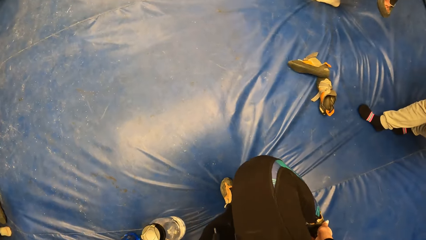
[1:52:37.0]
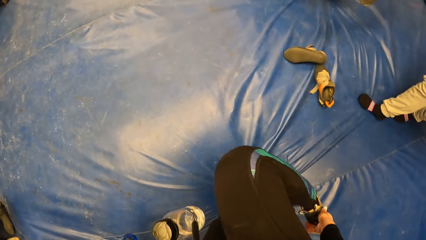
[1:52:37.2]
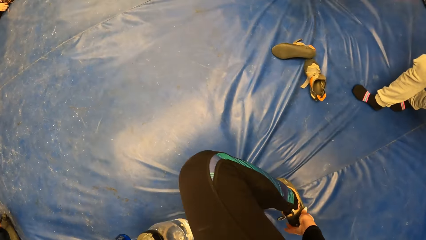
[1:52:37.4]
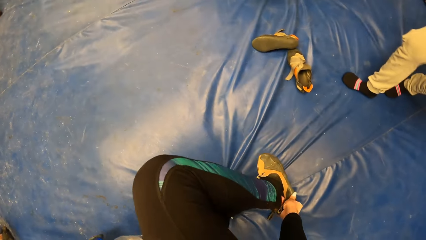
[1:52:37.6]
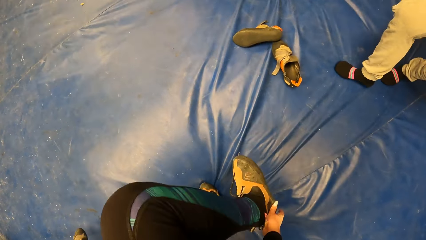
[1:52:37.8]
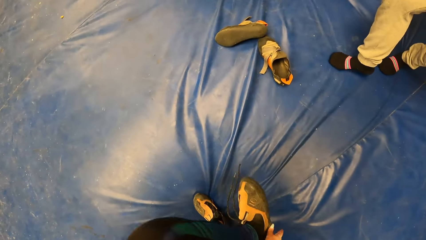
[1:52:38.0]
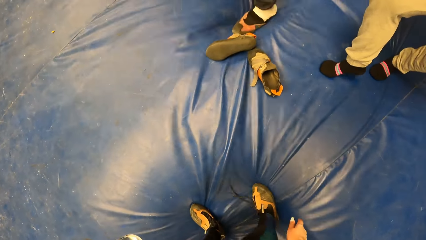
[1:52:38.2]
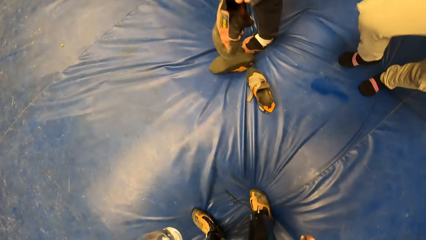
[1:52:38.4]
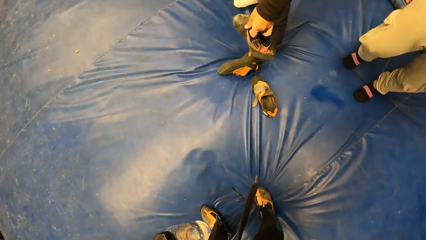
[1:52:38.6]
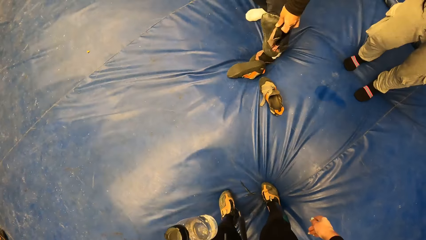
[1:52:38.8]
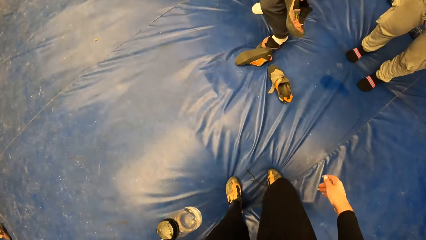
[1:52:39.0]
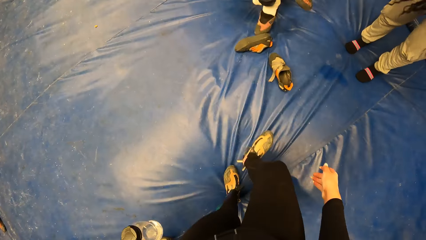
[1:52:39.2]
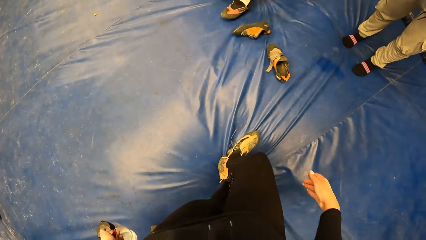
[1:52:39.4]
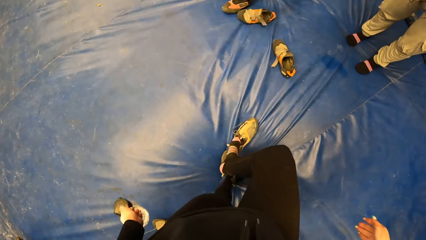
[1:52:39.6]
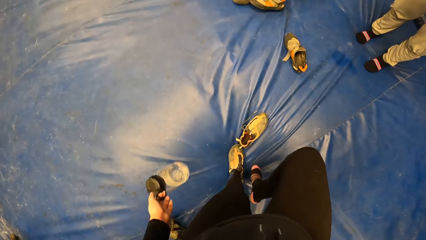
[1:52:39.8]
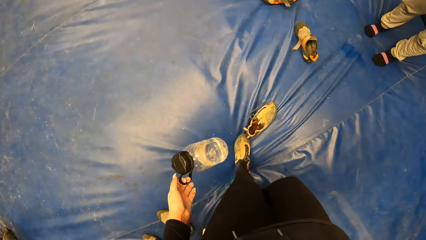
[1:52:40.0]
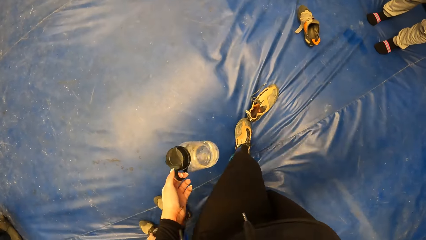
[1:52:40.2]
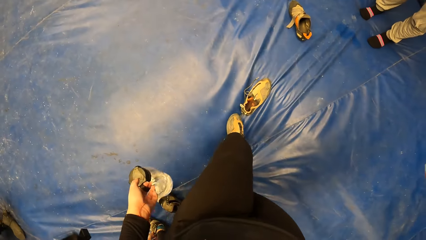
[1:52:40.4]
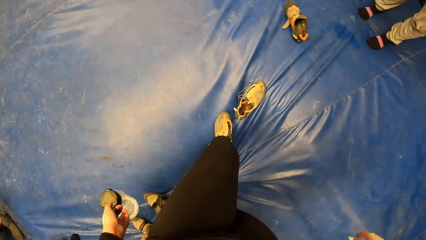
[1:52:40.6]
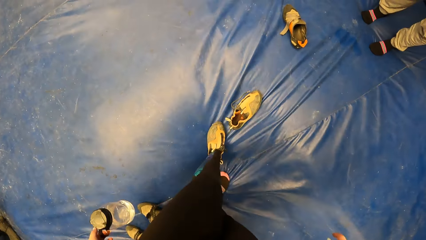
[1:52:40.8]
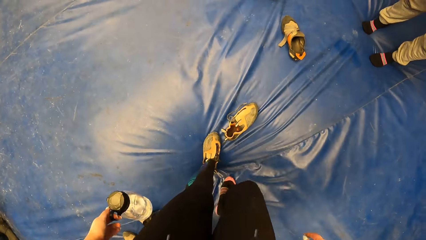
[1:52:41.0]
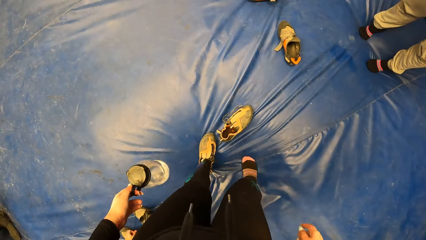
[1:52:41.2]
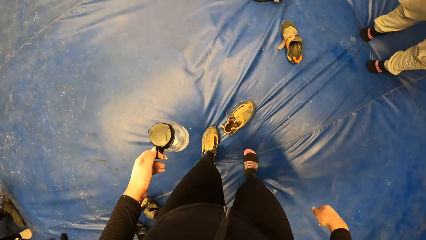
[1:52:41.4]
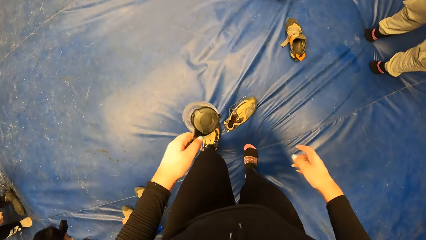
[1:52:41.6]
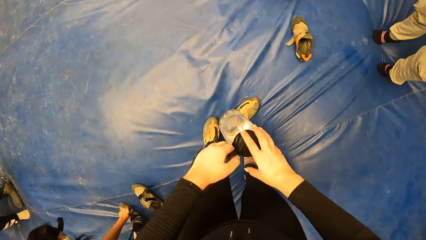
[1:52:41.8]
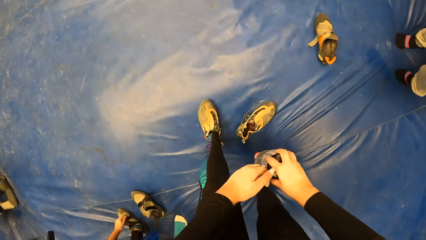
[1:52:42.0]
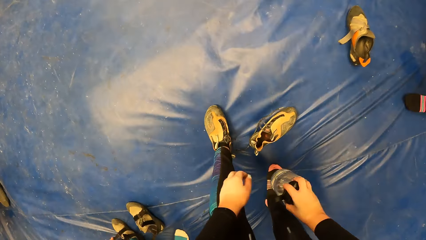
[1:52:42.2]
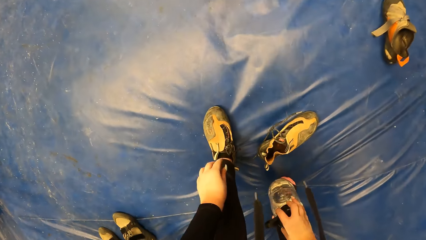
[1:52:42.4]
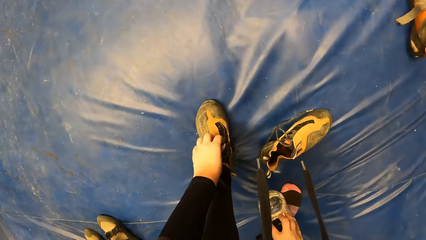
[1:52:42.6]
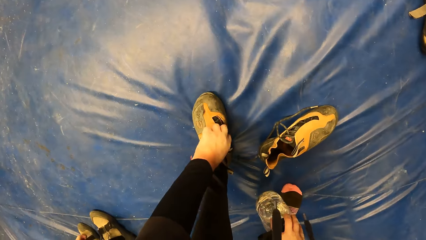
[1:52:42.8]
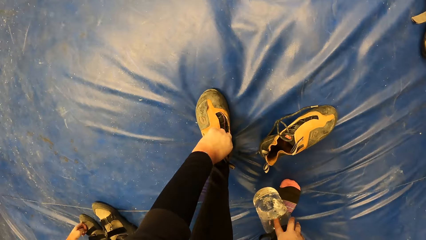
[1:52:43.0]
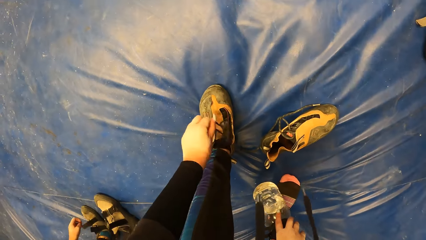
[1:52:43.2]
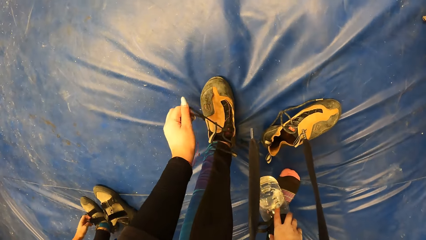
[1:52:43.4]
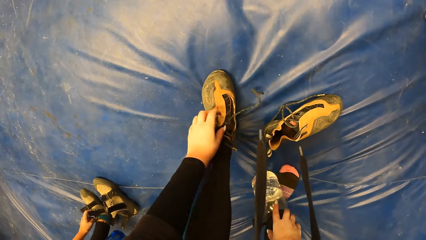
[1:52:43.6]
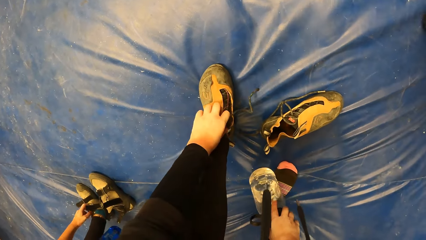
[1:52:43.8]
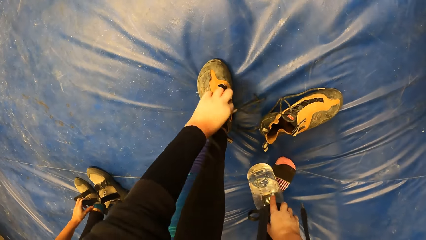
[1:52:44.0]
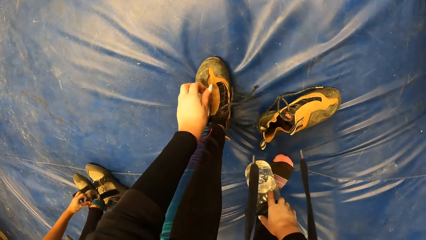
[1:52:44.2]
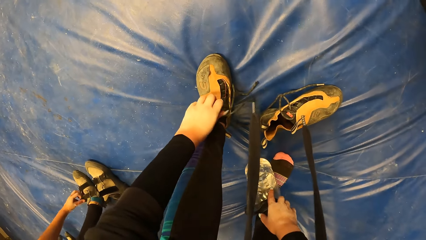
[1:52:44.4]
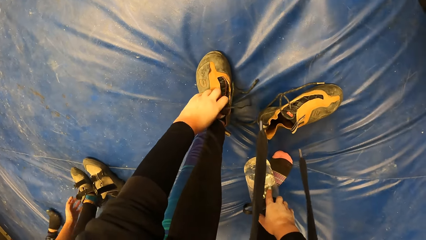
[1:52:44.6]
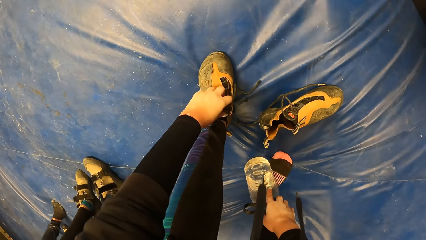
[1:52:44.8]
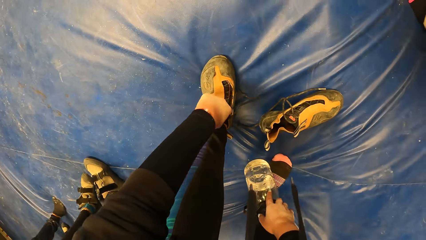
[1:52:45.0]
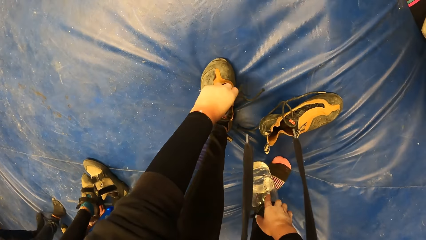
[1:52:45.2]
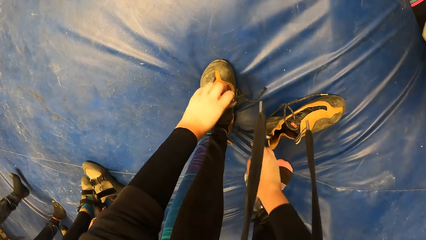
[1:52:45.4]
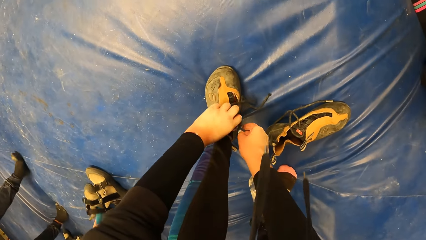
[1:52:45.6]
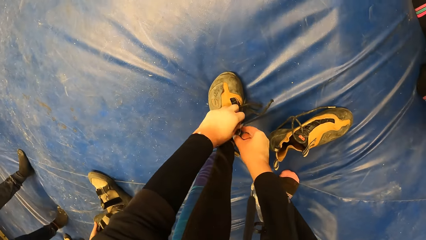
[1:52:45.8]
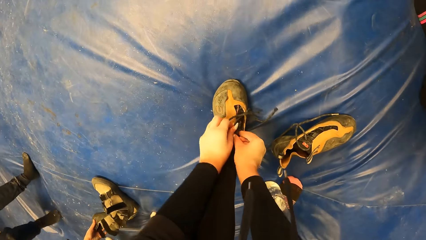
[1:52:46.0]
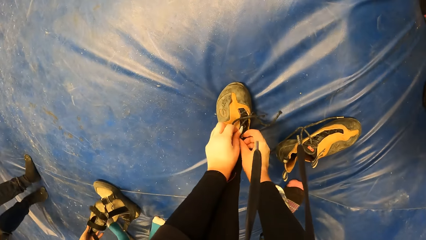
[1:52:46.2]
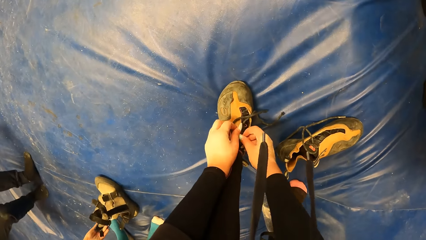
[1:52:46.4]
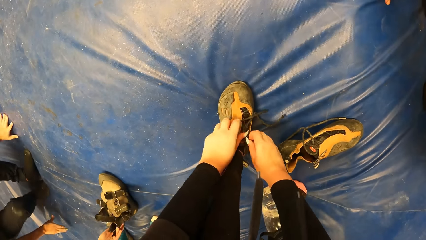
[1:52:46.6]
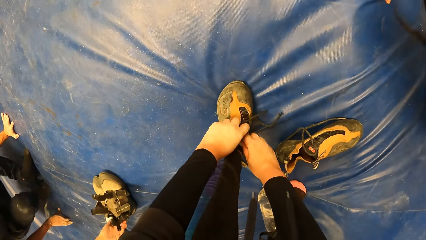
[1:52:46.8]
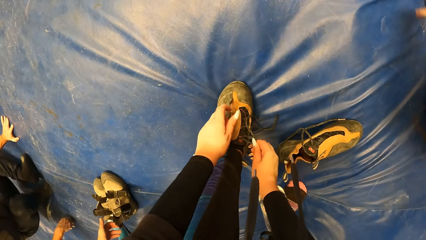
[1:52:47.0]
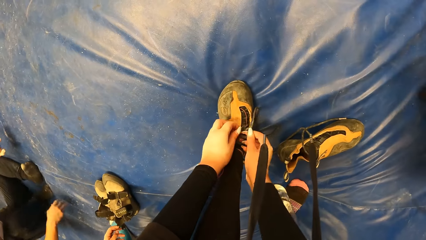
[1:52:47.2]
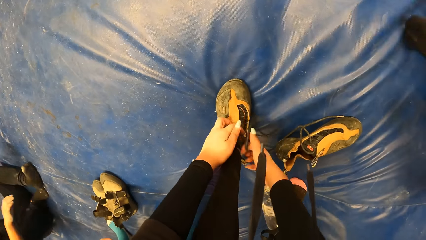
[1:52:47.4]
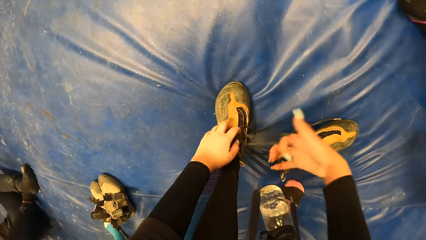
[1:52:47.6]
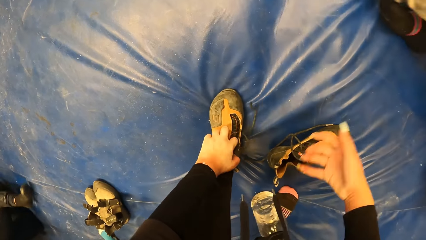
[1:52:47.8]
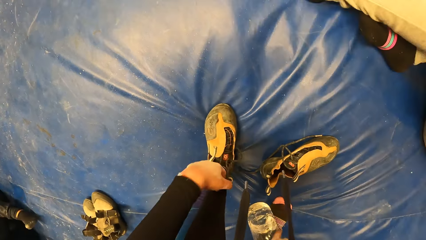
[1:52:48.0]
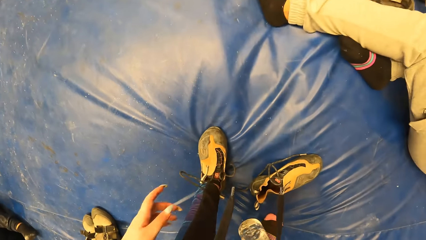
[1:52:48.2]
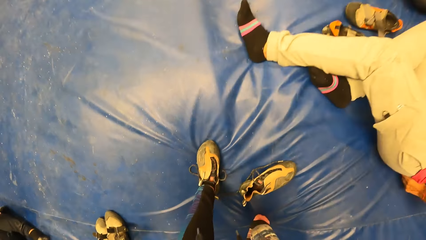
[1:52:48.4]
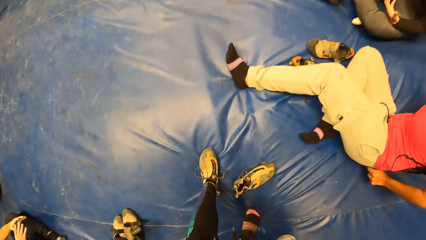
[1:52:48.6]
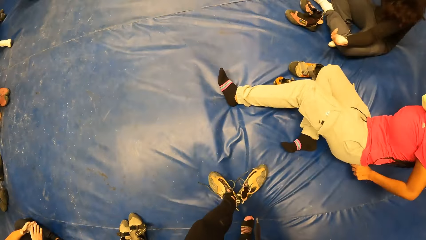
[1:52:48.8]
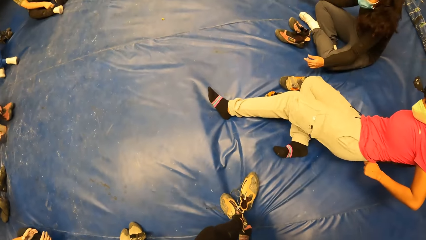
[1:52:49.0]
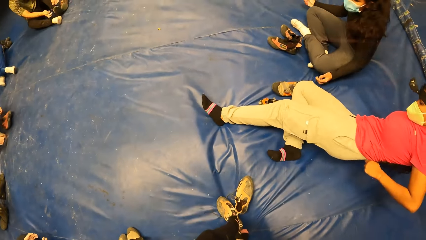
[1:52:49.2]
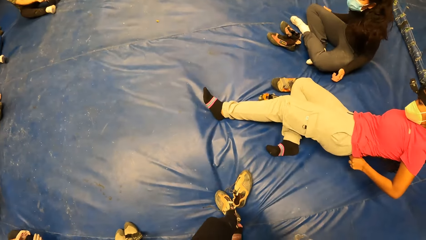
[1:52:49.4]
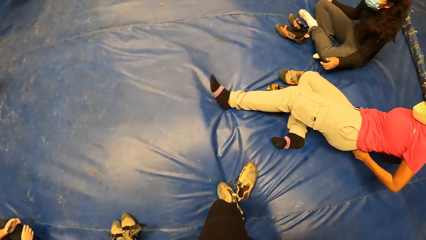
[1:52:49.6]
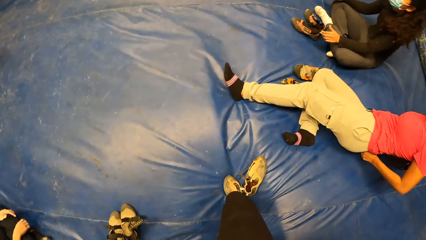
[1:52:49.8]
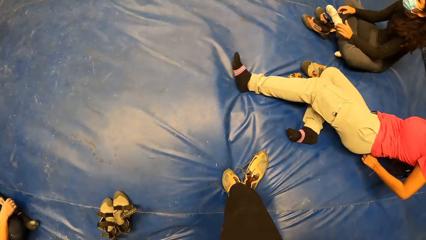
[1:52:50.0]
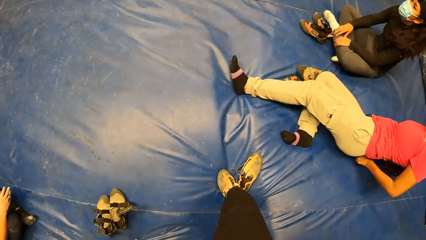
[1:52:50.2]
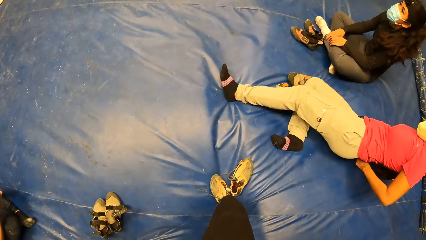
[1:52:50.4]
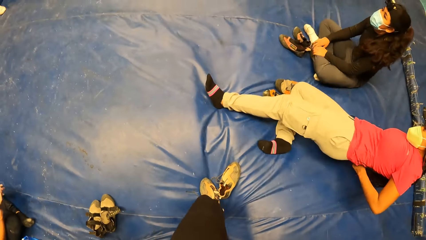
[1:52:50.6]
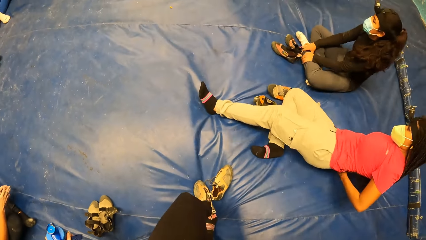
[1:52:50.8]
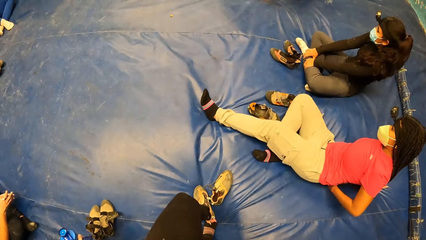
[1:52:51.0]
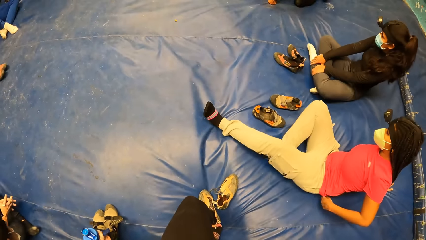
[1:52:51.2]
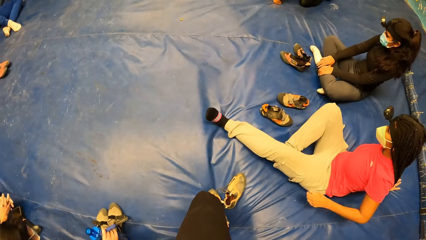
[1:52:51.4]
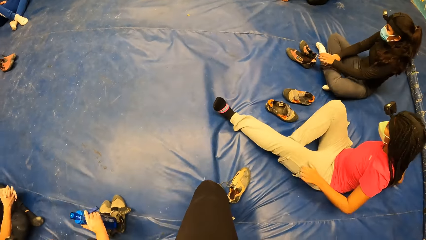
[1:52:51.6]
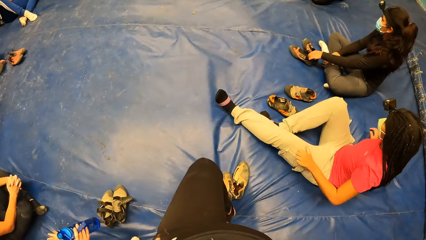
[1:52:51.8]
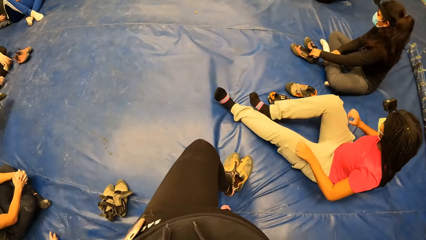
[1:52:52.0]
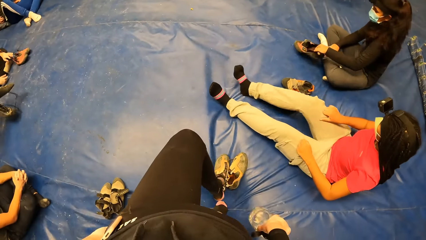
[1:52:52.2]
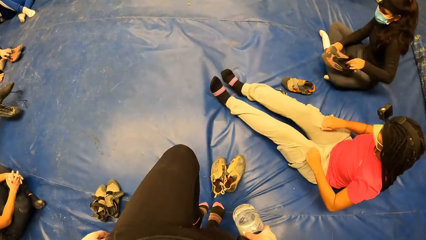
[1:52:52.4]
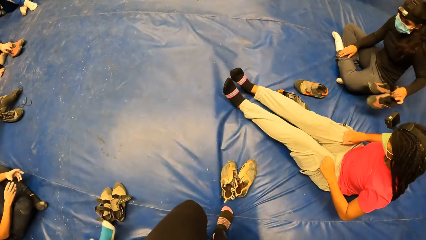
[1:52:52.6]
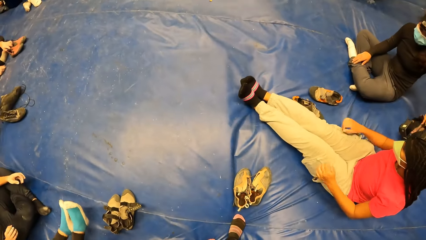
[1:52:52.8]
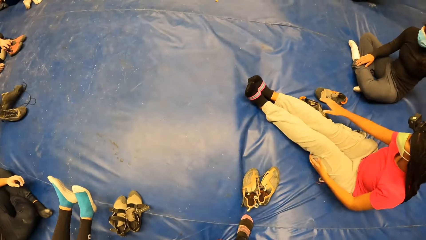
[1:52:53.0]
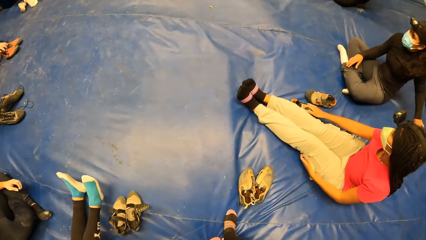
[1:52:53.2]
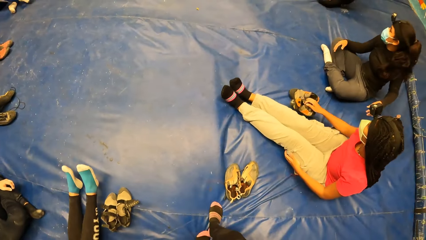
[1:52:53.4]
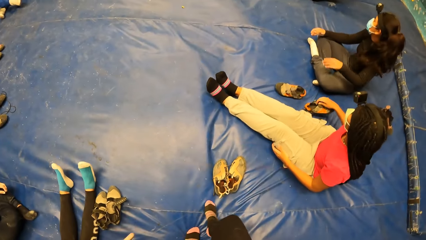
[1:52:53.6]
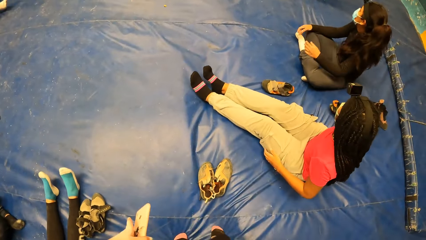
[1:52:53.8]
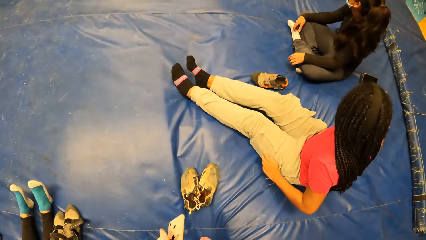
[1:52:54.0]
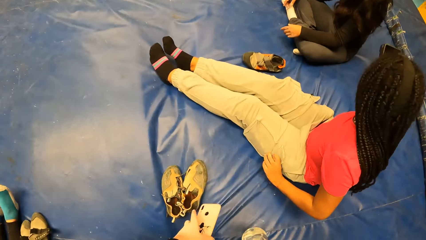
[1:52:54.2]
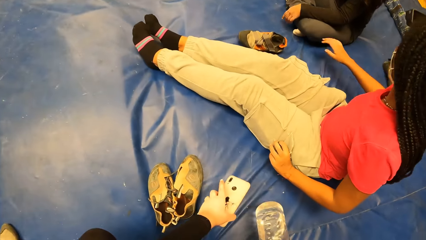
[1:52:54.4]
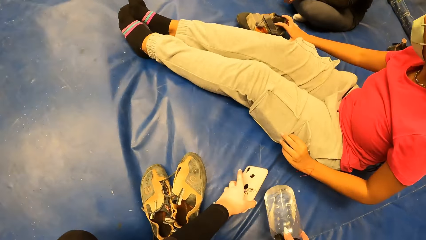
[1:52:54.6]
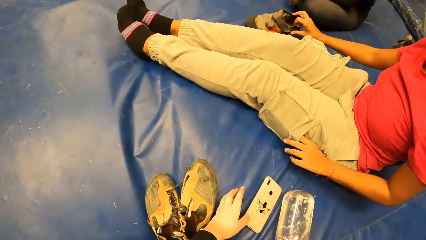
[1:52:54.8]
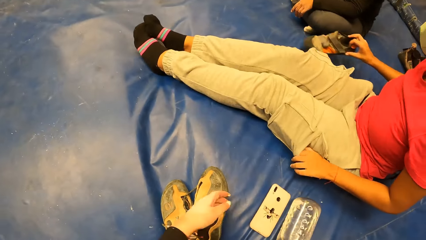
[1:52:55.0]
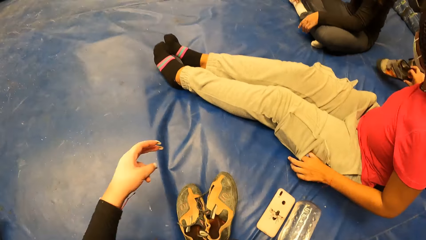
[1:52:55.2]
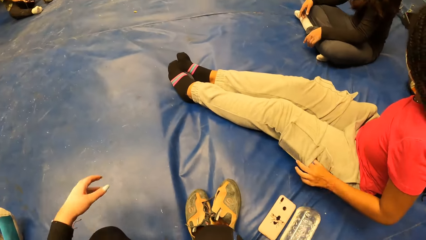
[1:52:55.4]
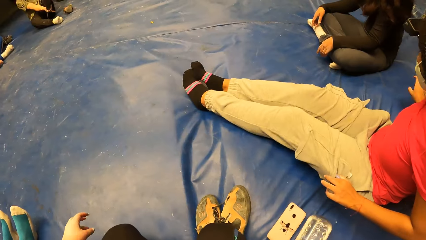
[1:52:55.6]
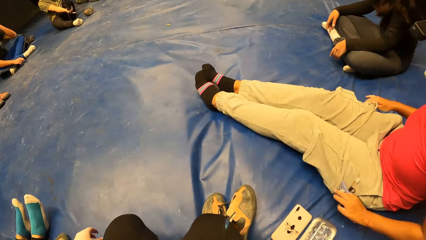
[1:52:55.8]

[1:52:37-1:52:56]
The camera wearer removes her right shoe. She adjusts the right leg shoe and removes the right leg shoe with the left leg. She holds the water bottle with the left hand. She holds the water bottle with the left hand again. She passes the water bottle in her left hand to her right hand, holds the water bottle with both hands and unties the left shoe laces with the left hand. She removes her right hand from the water bottle on the floor. She removes the lace of her left shoe with both hands. She picks the water bottle from the foam with her right hand. She removes the shoe and looks around. She drops a phone on the foam with her left hand. She drops the water bottle on the foam with her right hand. She holds the phone and moves the hand.
